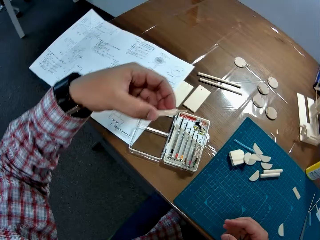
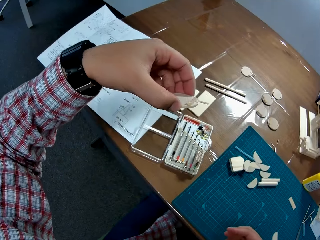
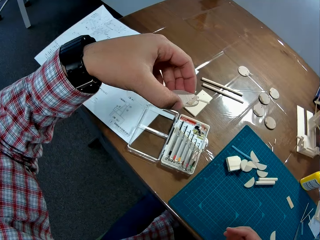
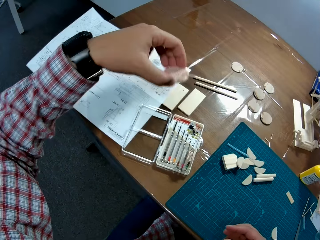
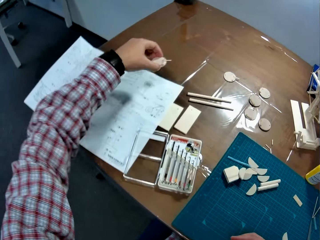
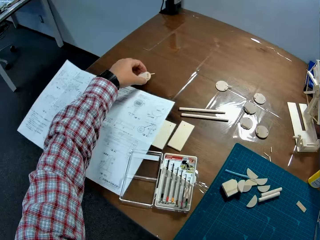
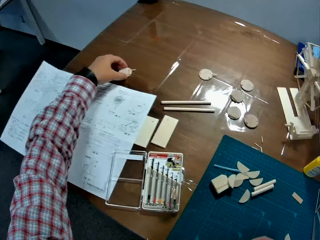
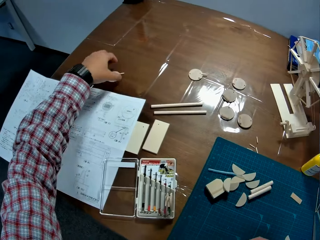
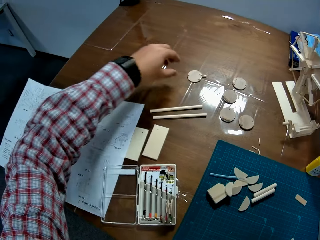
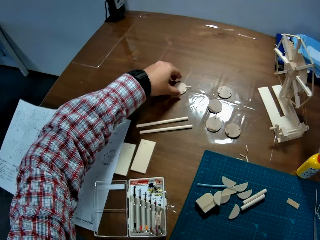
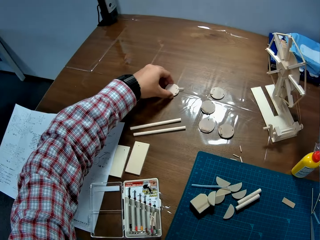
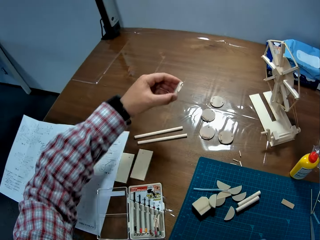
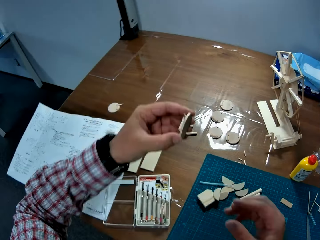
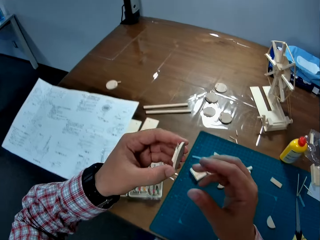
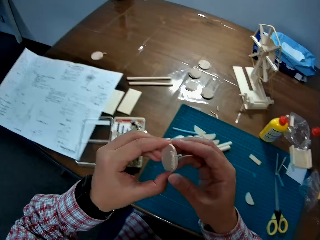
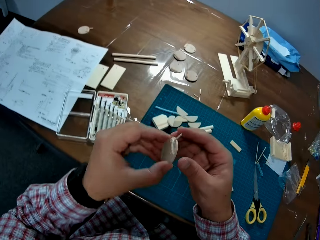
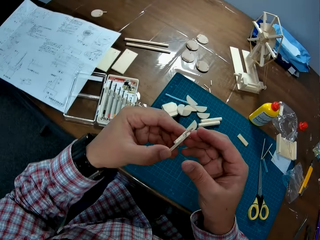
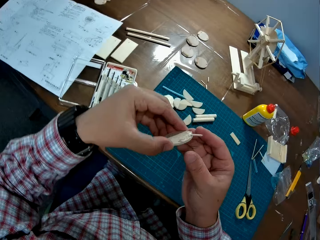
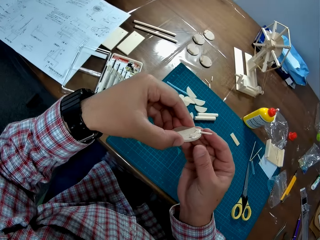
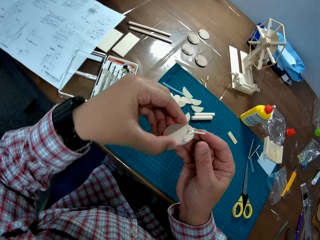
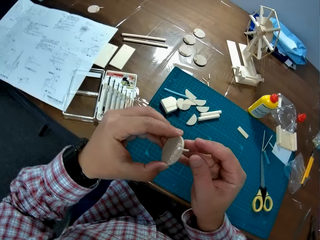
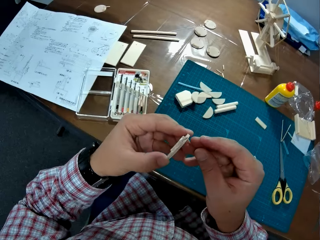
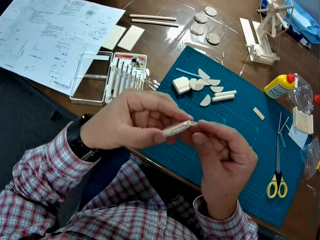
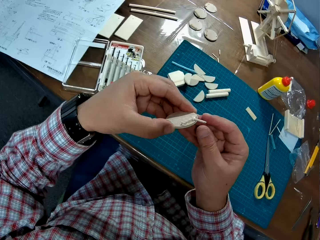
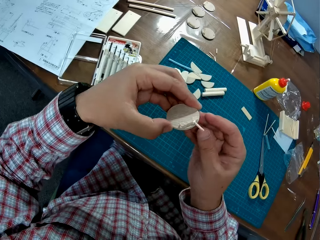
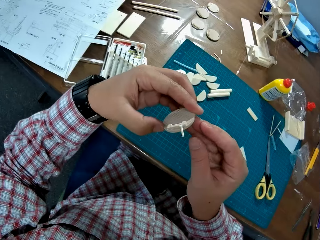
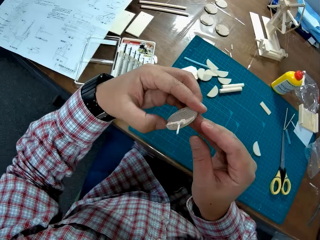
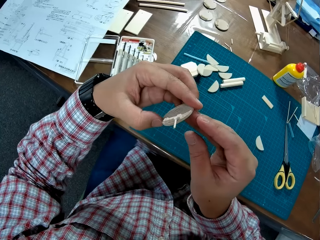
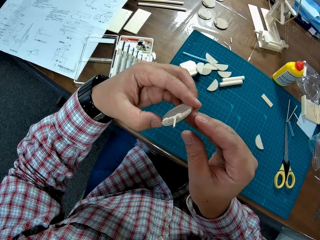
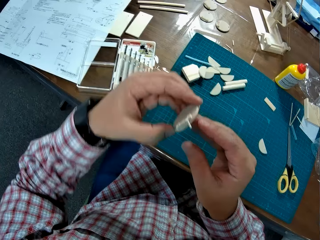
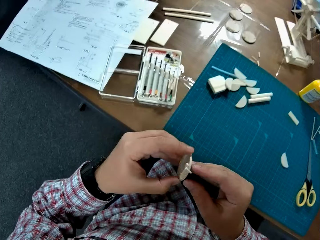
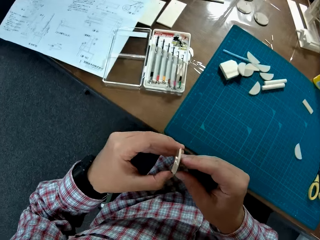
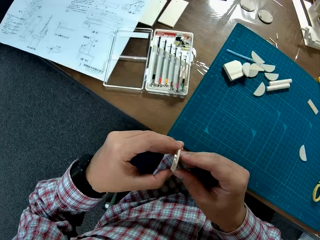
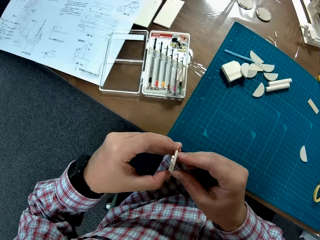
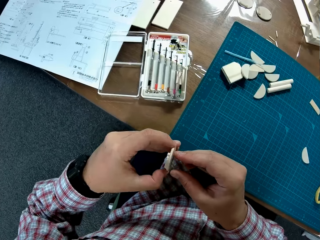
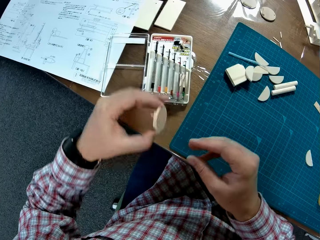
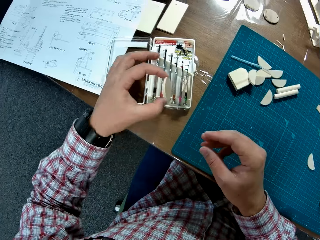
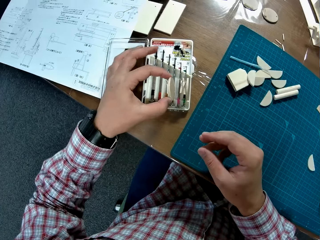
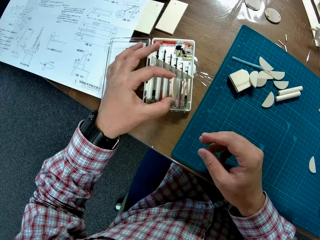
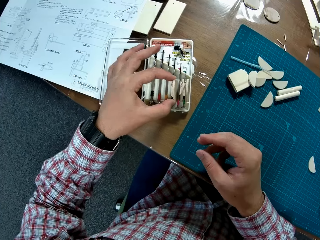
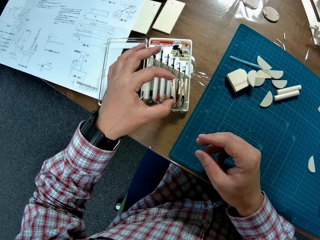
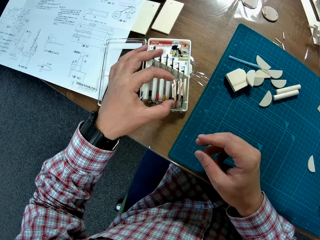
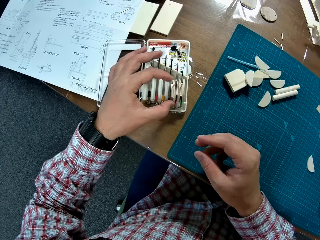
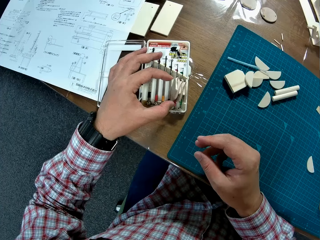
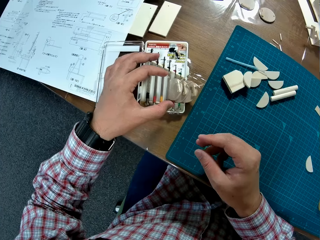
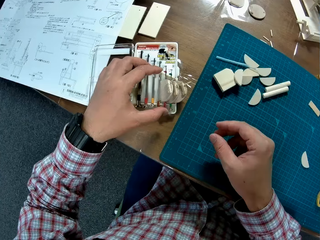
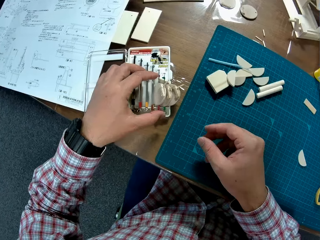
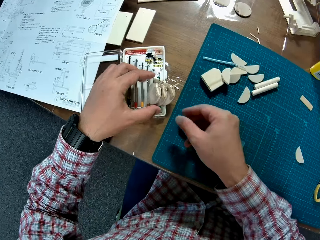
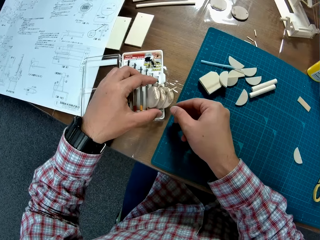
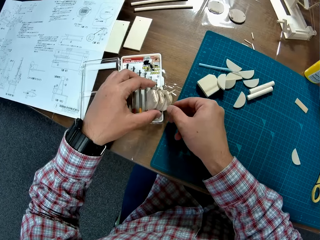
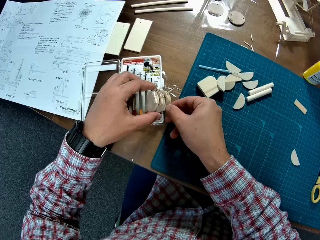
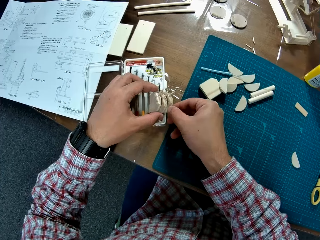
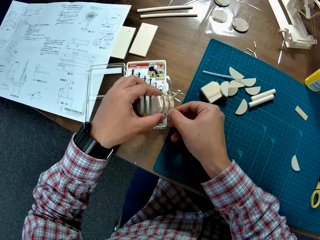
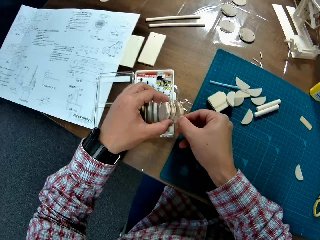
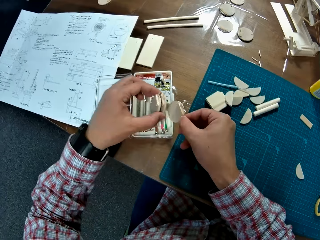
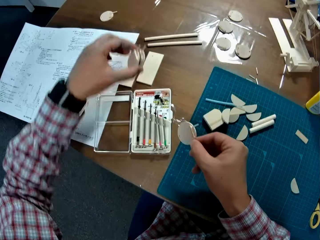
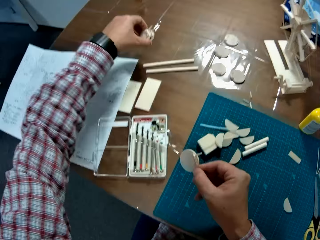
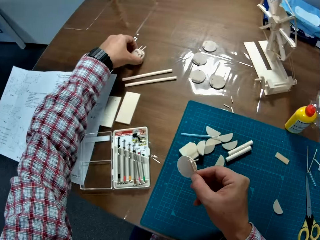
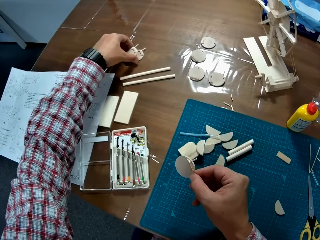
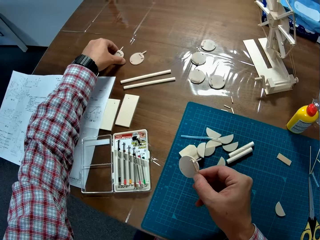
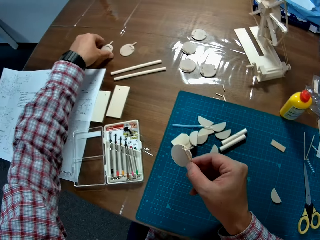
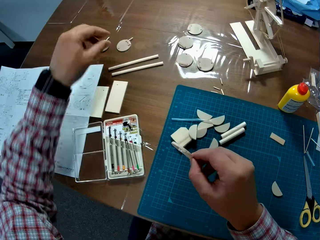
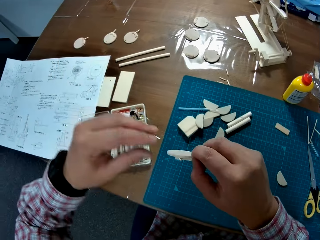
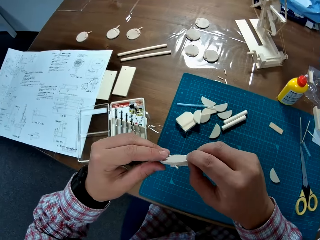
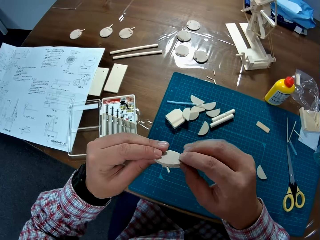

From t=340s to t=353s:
The camera wearer checks on the piggy bank or plastic. They drop the plastic on the table. They pick up the plastic on the table. They pick up another piggy bank. They put the plastic between the screwdrivers. They remove the three plastics between the screwdrivers. They drop two of the plastics on the table.

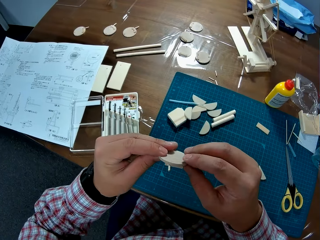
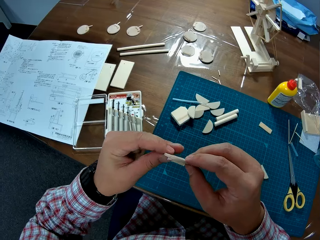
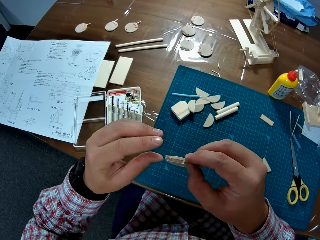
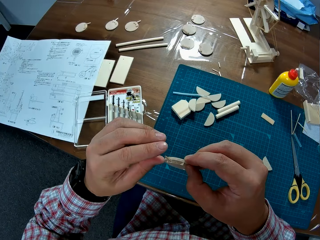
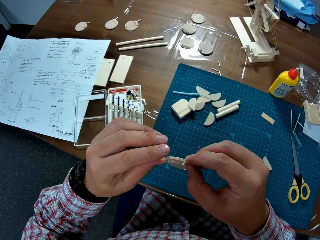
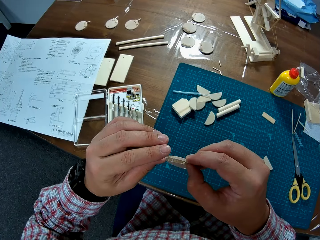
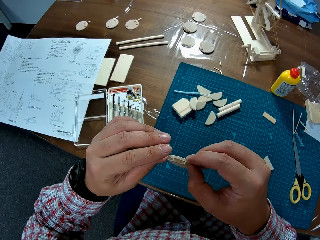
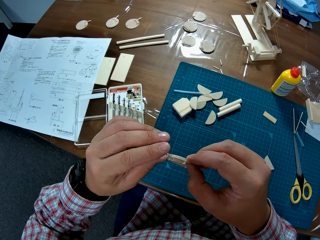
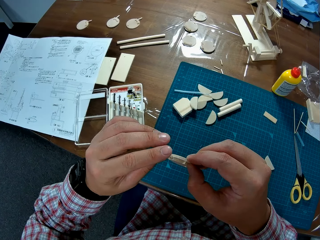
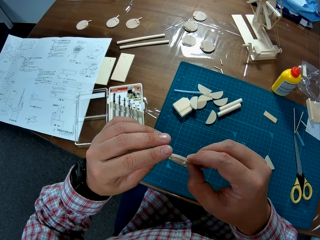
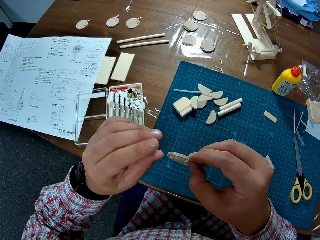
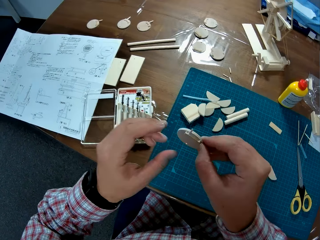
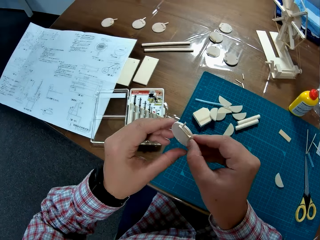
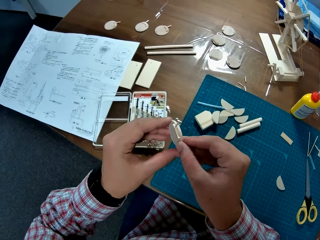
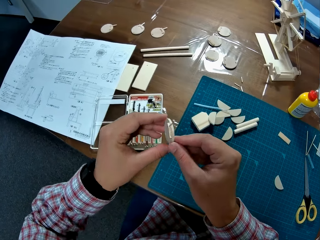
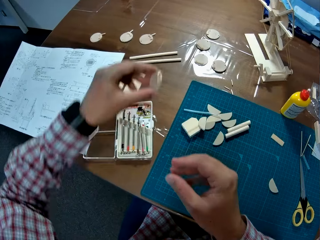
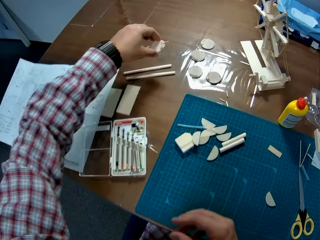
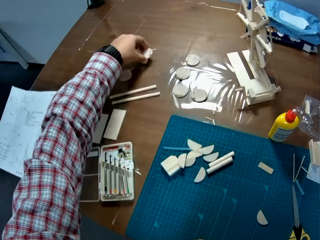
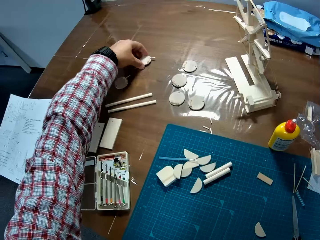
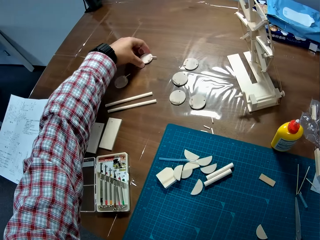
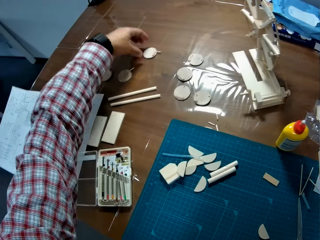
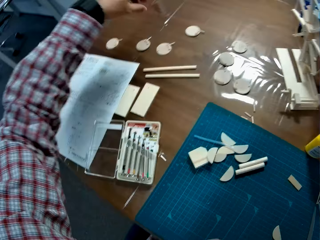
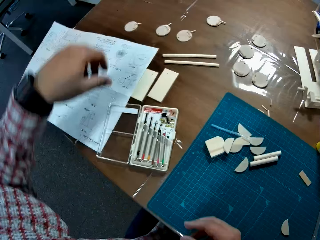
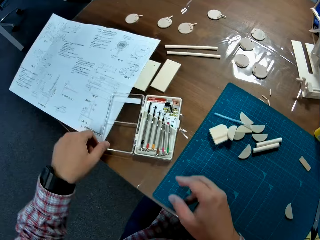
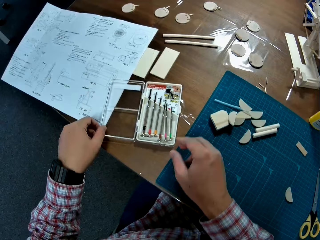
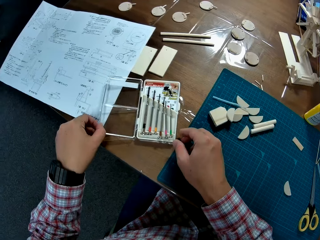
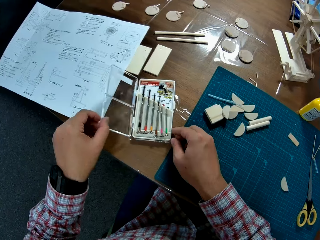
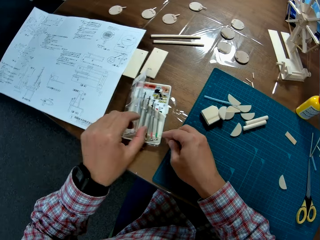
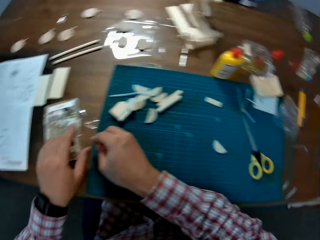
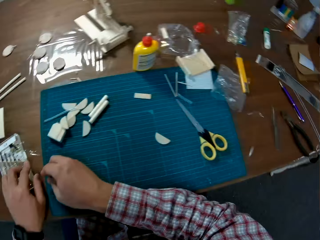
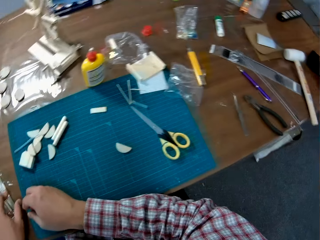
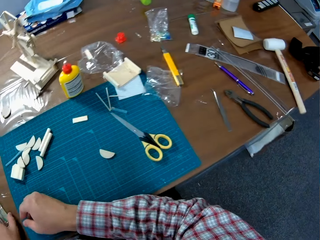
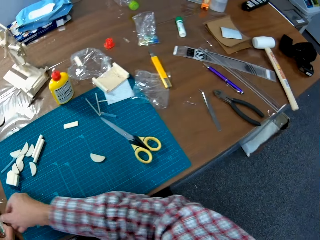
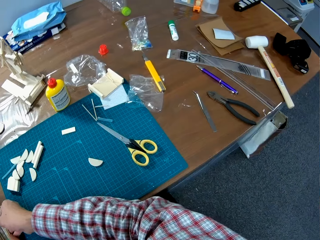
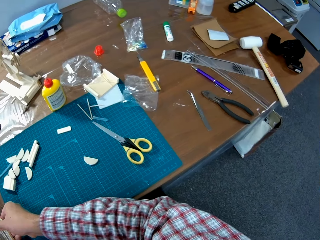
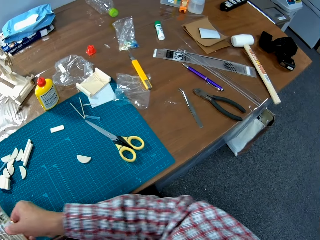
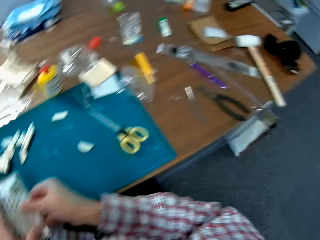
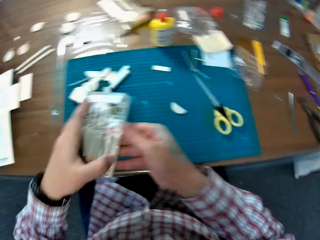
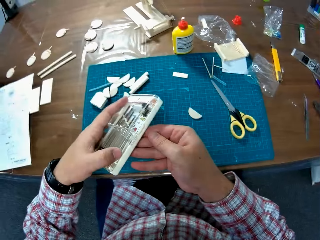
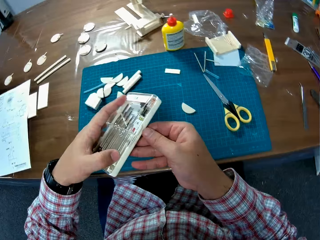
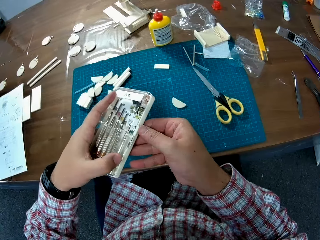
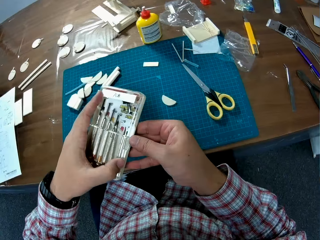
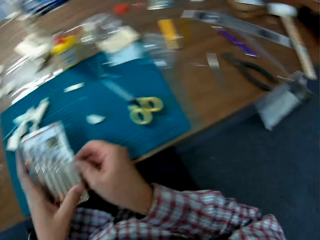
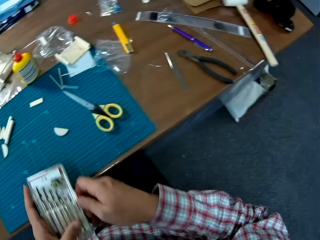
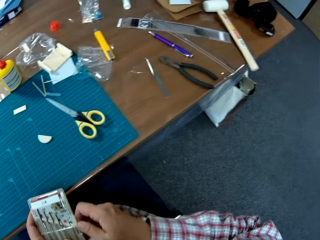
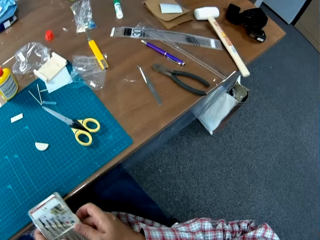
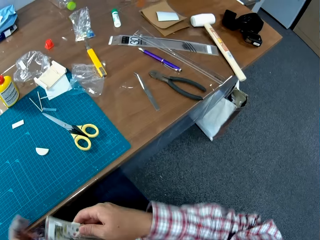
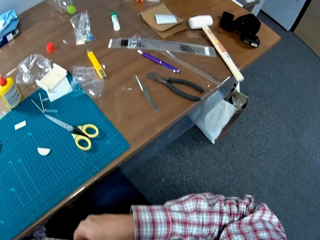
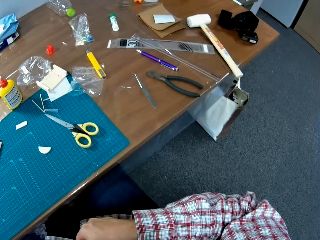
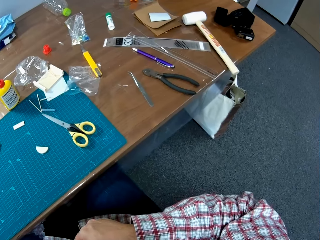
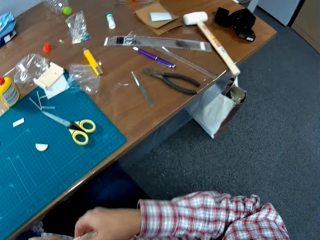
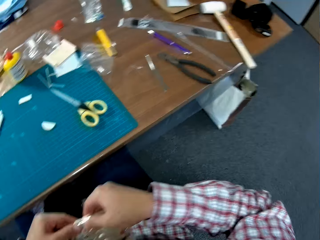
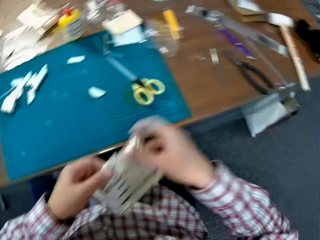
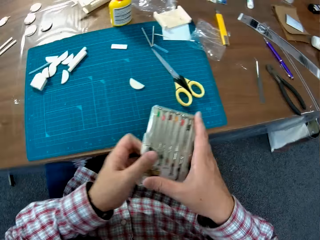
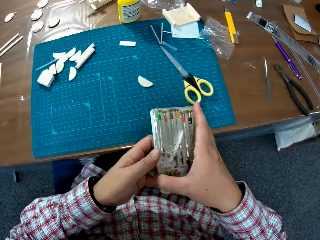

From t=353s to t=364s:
The camera wearer checks on the piggy bank or plastic. He places the piggy bank on the screw pack or set of screwdrivers. He adjusts the plastic in his hand. He removes the piggy bank from the screw pack. He drops the plastic on the table. He closes the set of screwdrivers on the table. He picks up the set of screwdrivers on the table and opens the set of screwdrivers.
